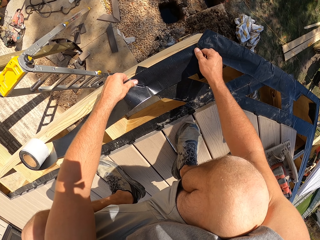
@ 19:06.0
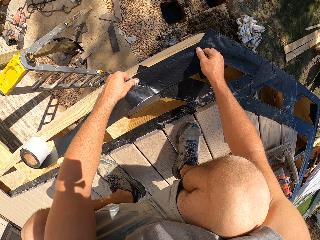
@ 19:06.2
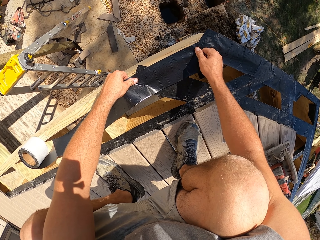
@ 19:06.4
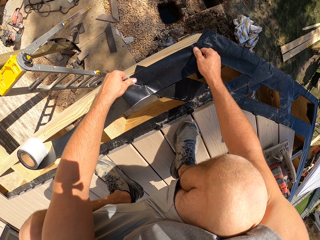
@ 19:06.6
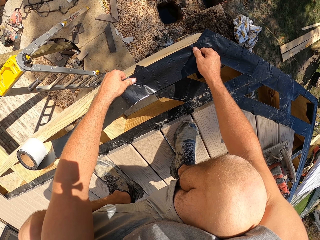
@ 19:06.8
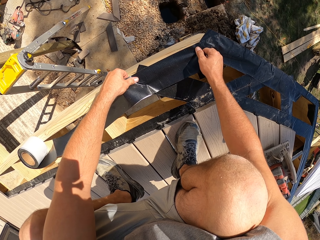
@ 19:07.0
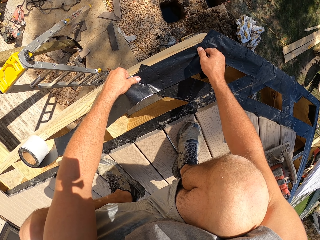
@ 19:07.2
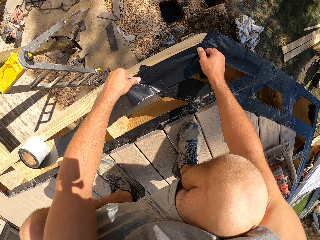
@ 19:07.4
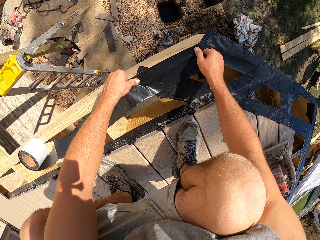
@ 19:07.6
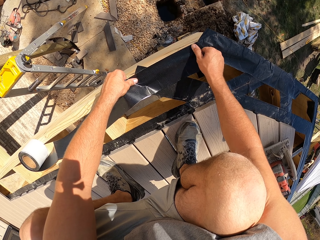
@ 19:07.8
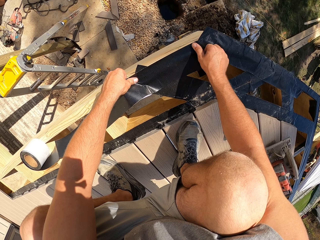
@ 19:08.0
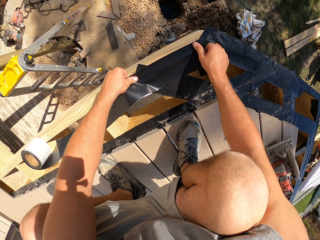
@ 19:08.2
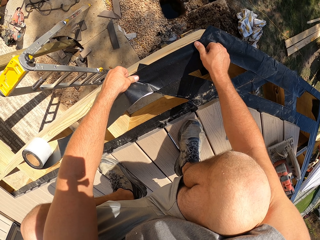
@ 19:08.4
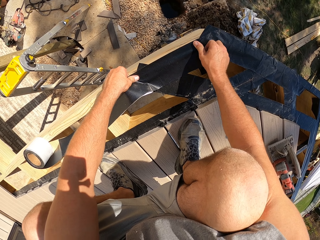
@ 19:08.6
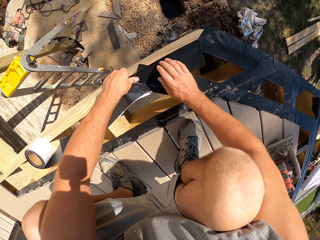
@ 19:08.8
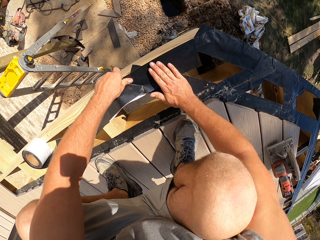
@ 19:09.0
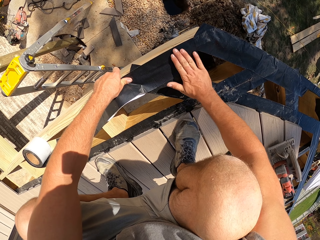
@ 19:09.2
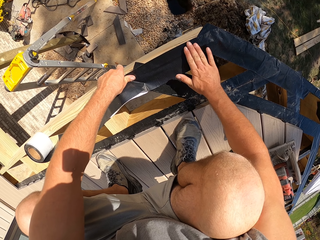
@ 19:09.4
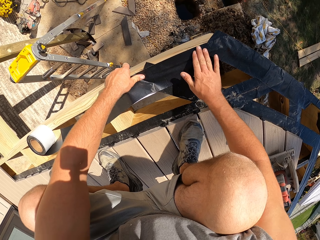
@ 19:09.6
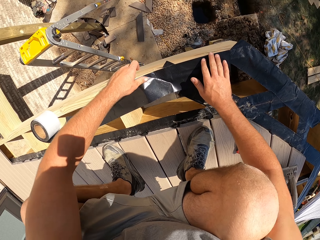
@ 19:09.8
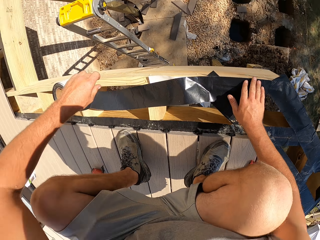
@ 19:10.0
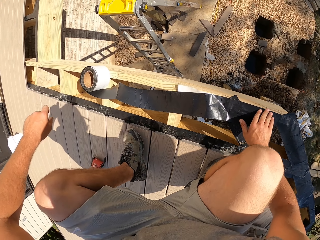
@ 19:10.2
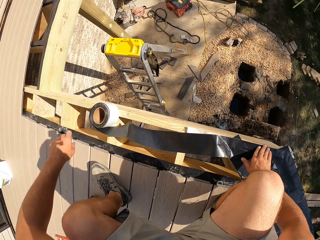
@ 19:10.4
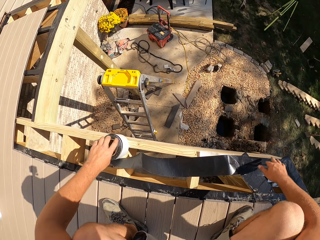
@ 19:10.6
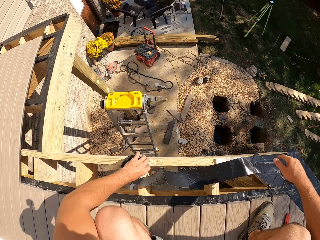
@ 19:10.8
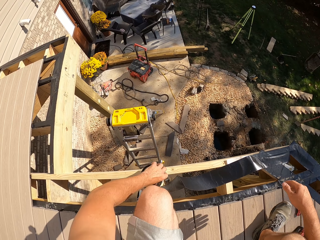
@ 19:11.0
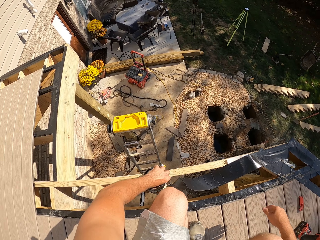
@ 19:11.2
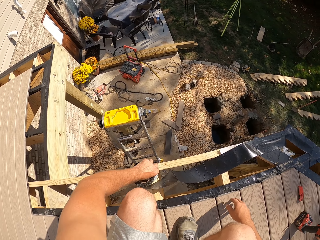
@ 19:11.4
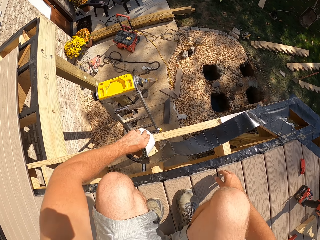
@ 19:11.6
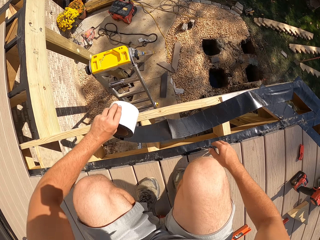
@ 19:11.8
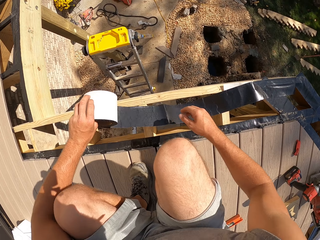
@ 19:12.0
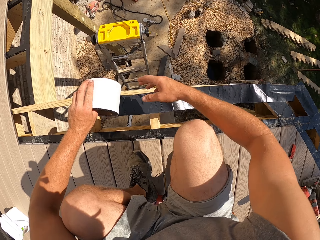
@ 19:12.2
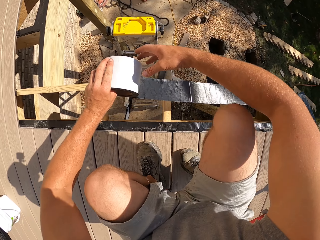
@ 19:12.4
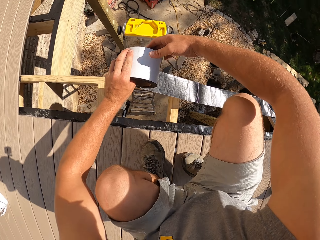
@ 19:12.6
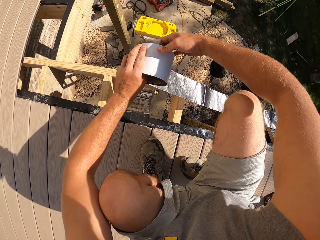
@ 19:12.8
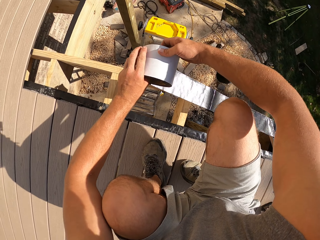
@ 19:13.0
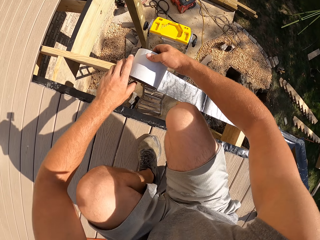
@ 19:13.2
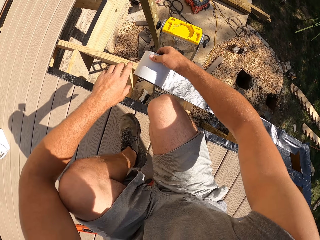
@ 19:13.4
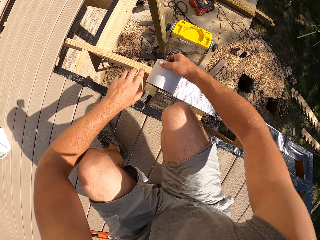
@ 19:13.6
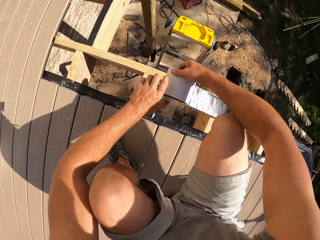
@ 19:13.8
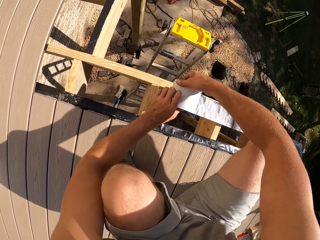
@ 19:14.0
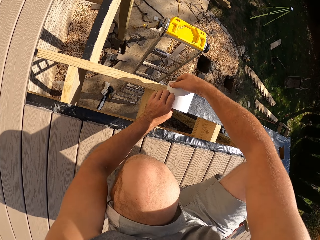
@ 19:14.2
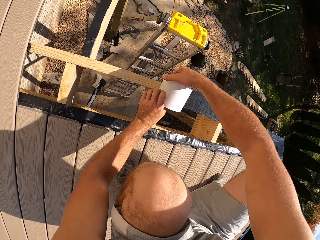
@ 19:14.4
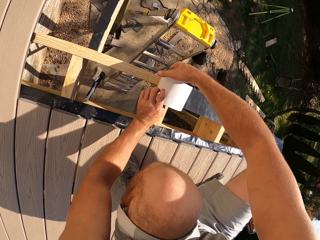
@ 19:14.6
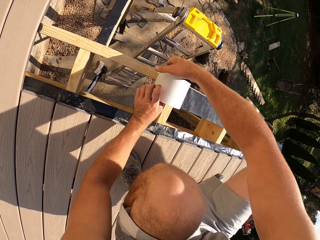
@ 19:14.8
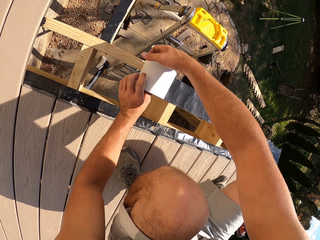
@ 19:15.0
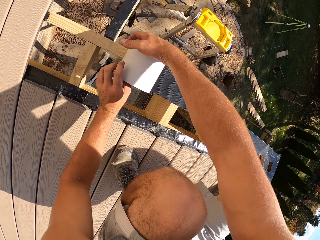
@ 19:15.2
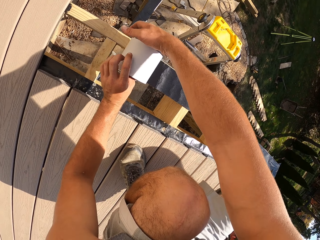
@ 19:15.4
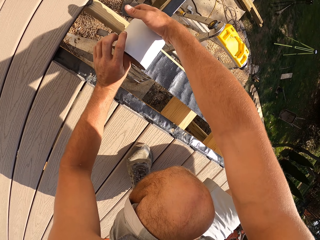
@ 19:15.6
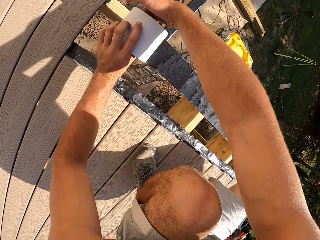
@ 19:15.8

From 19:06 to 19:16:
The camera wearer sticks the wood tape on the wood. They move on the platform and unwind the build tape.

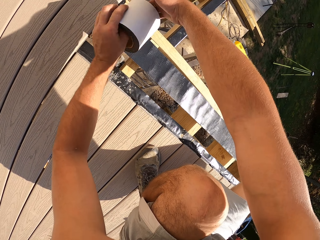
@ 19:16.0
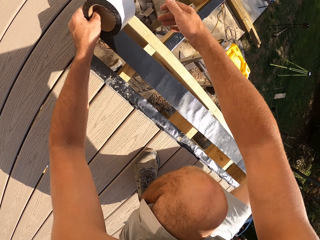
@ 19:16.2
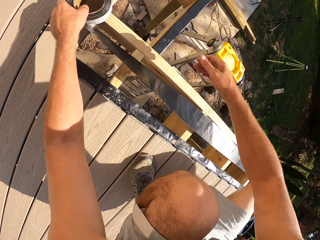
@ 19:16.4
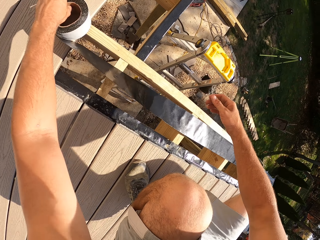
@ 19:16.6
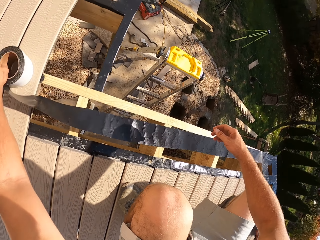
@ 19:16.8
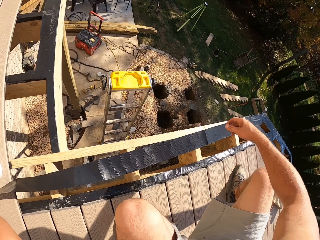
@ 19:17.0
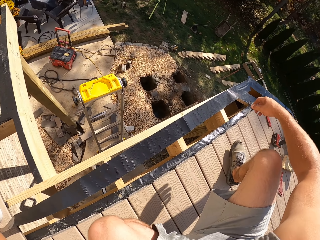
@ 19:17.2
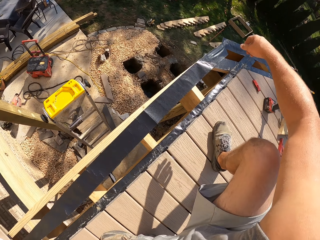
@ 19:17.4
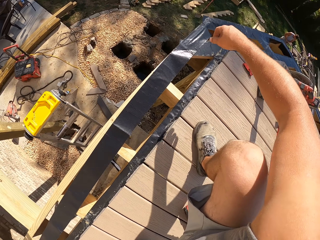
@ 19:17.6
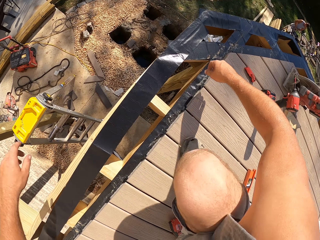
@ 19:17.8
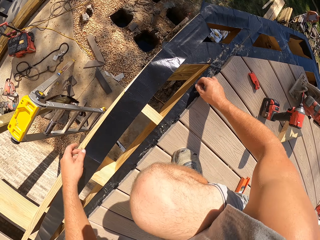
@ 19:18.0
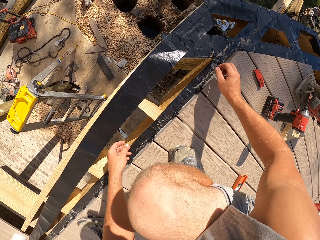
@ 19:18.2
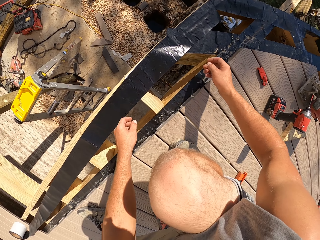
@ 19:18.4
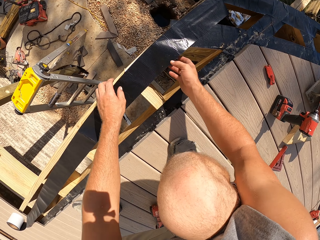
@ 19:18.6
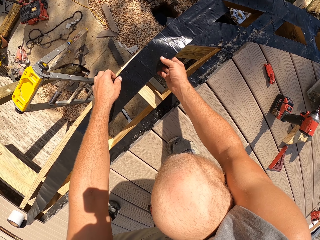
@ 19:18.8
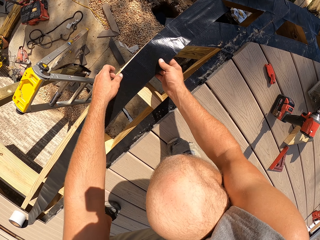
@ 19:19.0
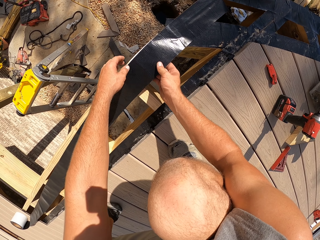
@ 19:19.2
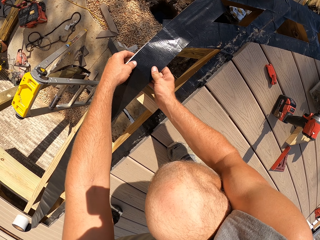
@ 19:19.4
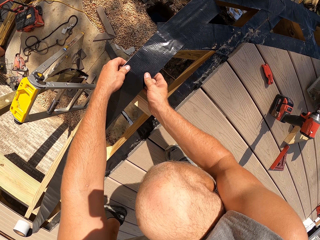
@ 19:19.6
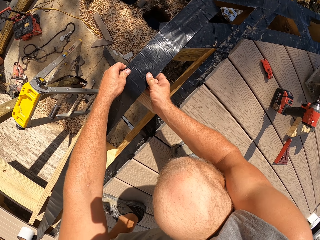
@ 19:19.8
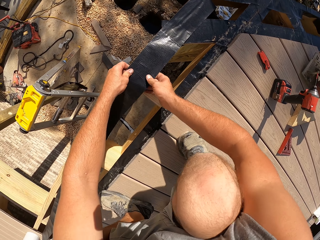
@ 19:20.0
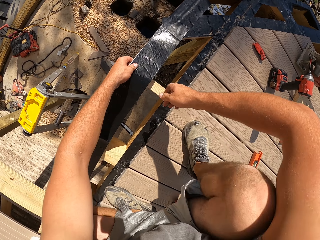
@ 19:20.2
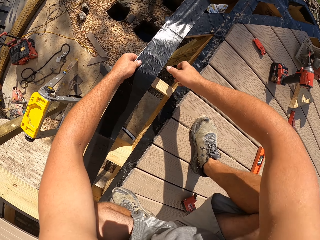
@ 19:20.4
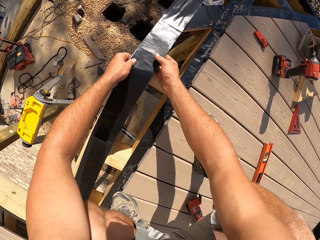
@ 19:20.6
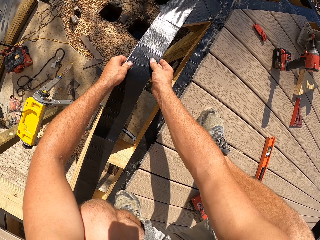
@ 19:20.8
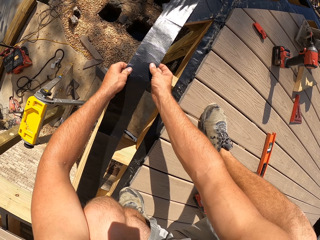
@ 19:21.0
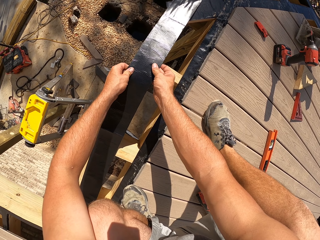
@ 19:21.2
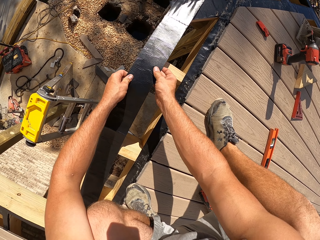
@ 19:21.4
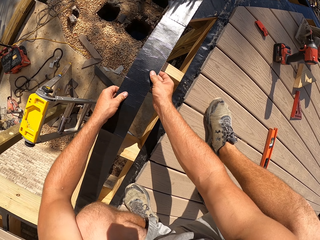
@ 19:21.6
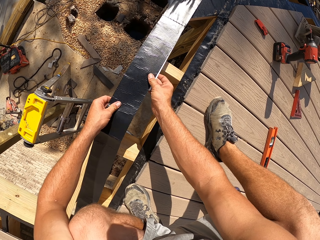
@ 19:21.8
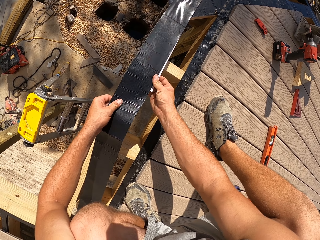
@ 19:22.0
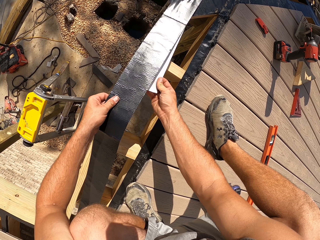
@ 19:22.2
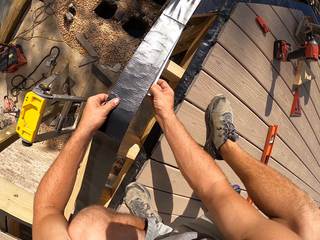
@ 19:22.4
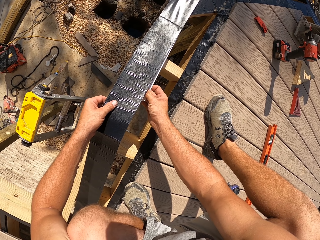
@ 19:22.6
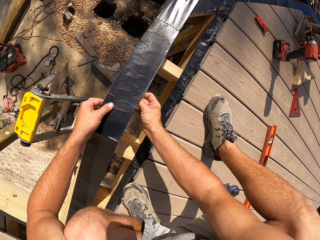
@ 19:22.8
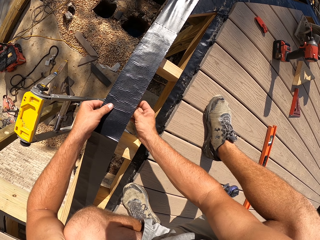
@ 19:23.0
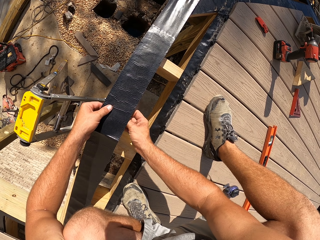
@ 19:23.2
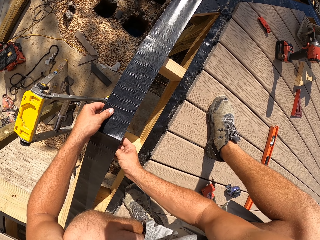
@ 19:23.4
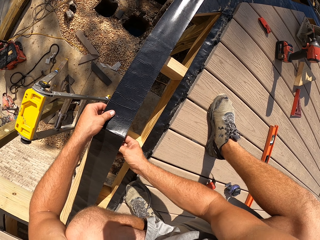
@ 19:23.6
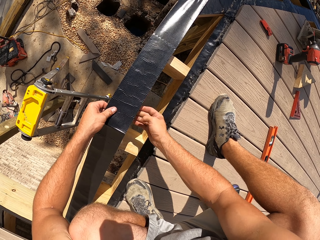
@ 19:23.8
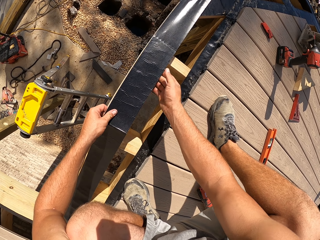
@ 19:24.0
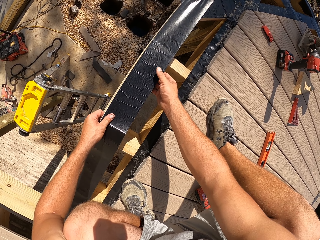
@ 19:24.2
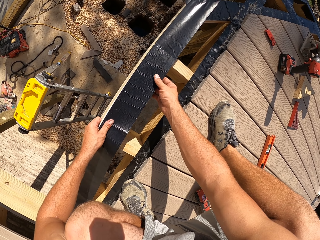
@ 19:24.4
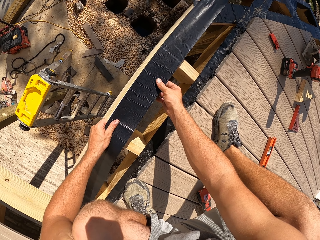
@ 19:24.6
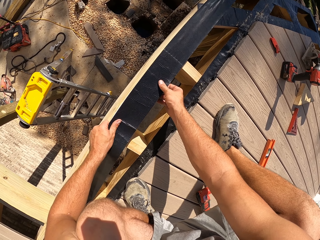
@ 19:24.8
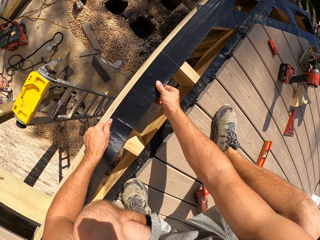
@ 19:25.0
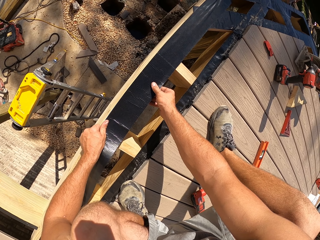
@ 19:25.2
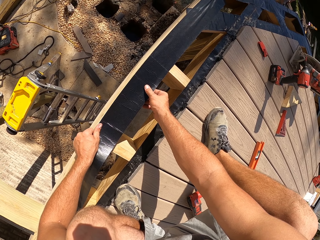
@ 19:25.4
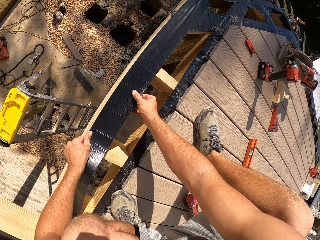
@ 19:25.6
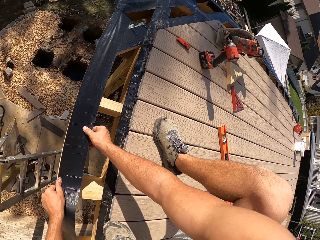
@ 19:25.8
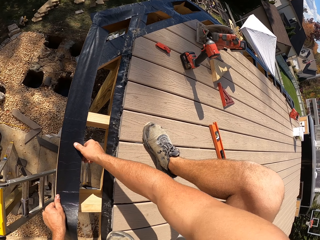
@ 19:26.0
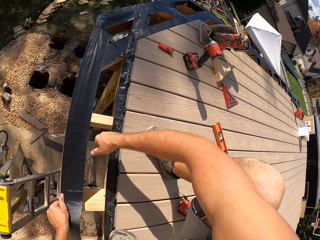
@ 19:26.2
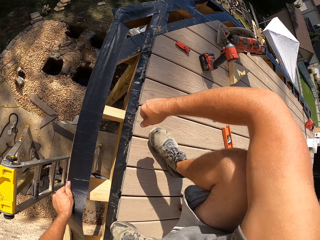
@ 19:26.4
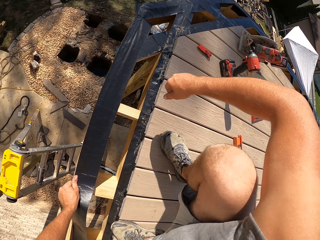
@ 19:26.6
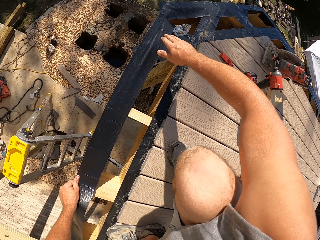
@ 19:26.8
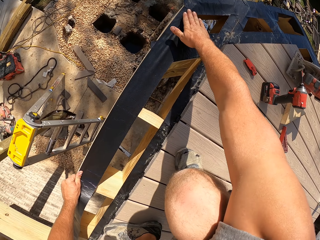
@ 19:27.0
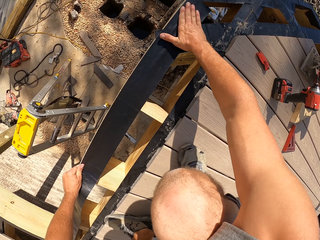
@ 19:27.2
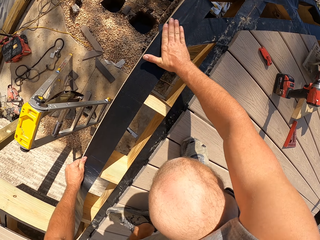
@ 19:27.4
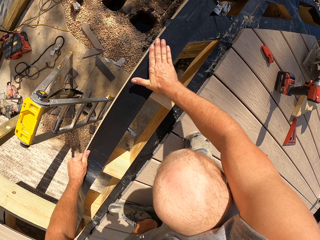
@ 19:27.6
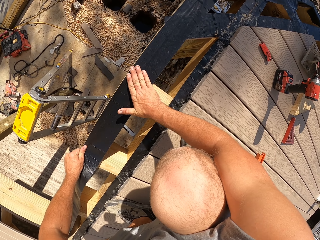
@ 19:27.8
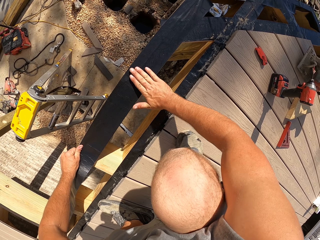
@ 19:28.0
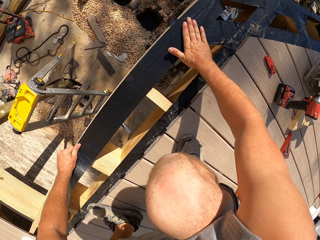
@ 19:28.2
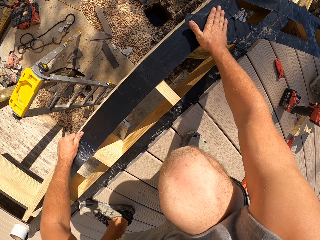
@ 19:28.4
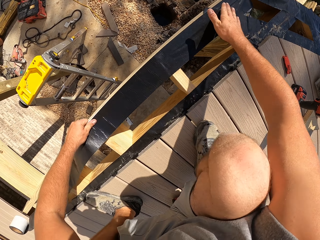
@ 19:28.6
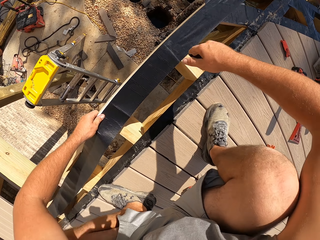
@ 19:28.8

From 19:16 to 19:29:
The camera wearer places the build tape on the floor board. They move on the platform and unwrap the build tape. They attach the build tape on the joist.
